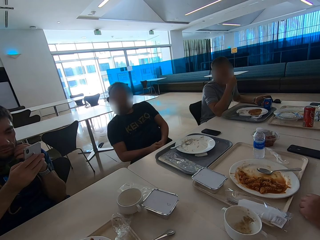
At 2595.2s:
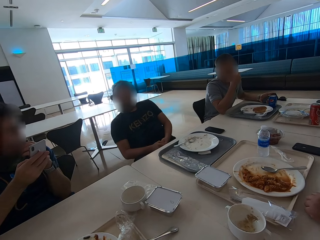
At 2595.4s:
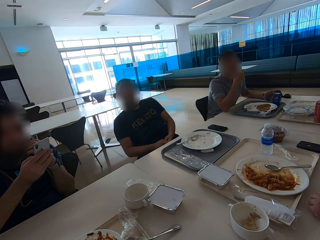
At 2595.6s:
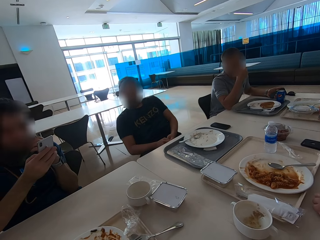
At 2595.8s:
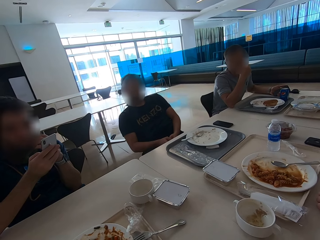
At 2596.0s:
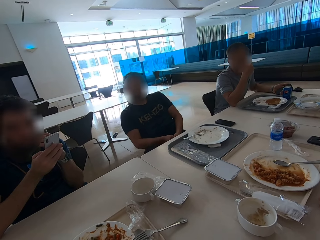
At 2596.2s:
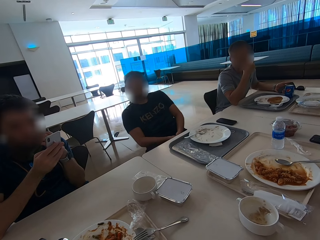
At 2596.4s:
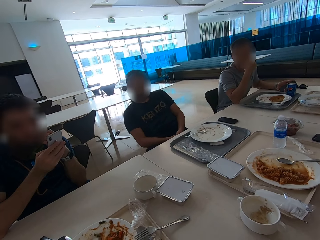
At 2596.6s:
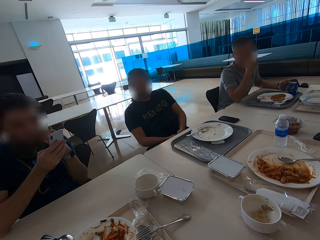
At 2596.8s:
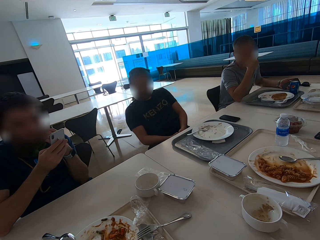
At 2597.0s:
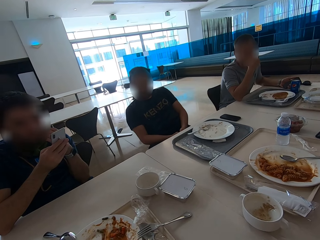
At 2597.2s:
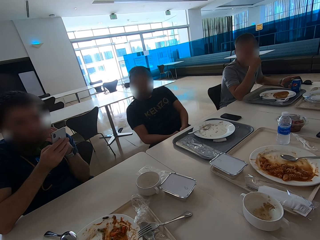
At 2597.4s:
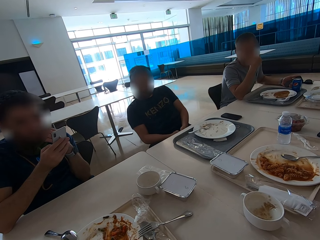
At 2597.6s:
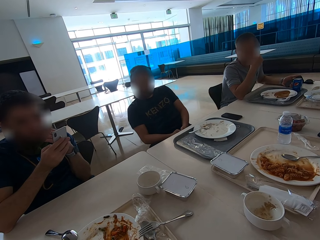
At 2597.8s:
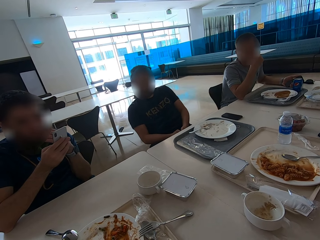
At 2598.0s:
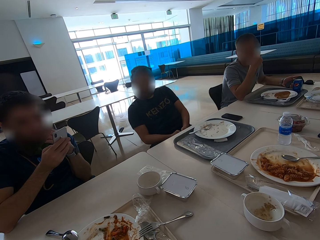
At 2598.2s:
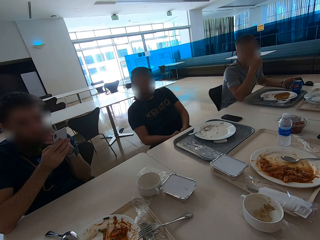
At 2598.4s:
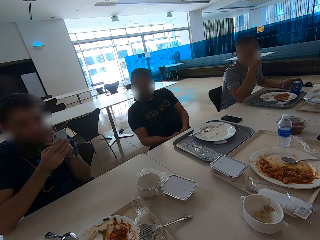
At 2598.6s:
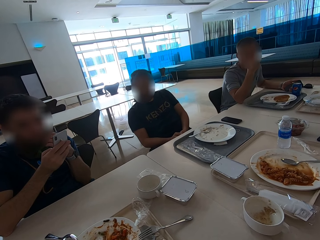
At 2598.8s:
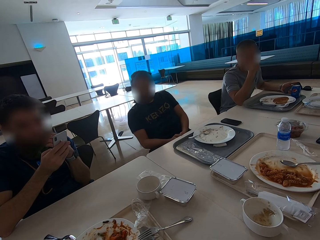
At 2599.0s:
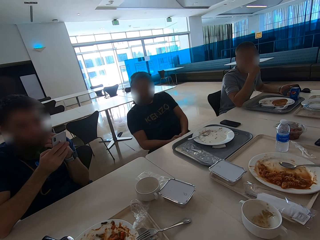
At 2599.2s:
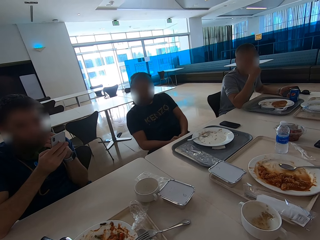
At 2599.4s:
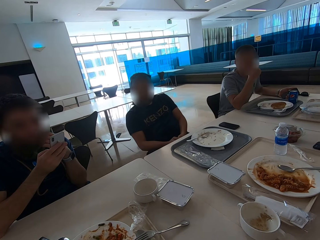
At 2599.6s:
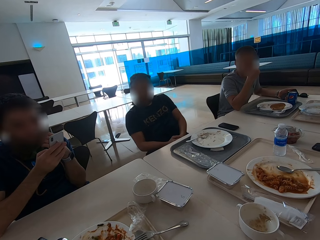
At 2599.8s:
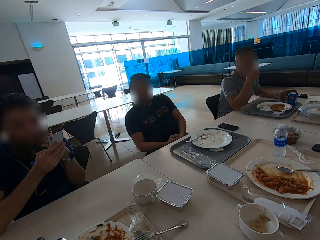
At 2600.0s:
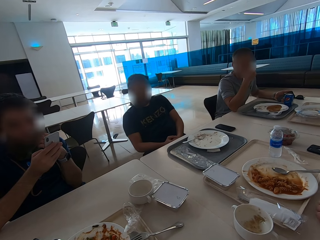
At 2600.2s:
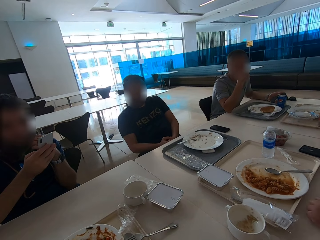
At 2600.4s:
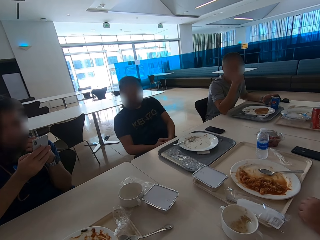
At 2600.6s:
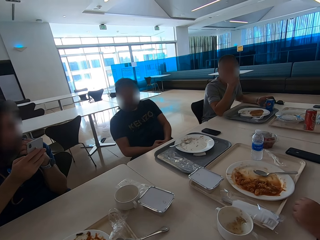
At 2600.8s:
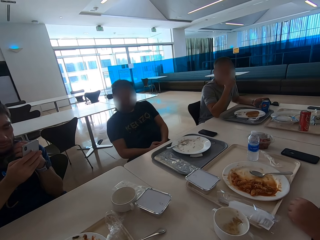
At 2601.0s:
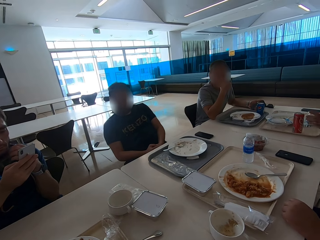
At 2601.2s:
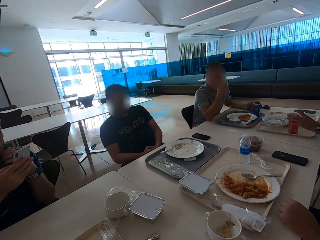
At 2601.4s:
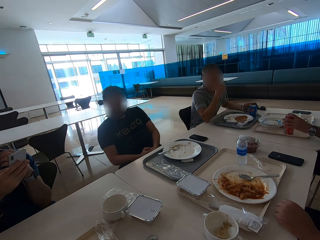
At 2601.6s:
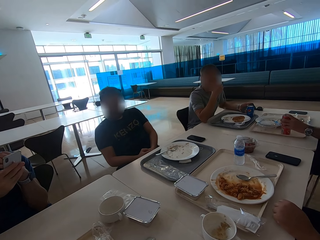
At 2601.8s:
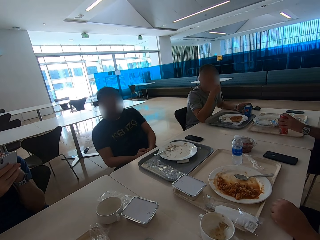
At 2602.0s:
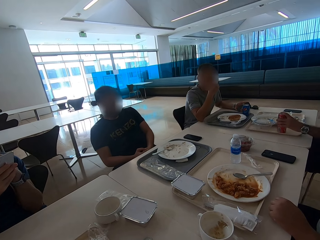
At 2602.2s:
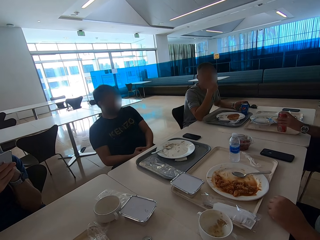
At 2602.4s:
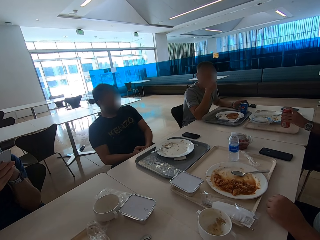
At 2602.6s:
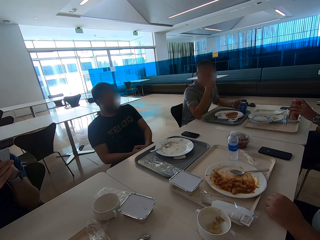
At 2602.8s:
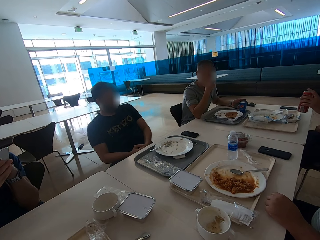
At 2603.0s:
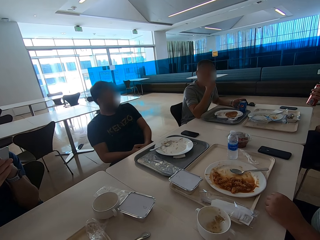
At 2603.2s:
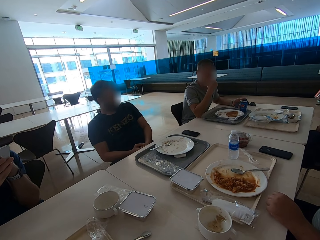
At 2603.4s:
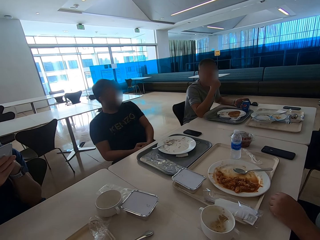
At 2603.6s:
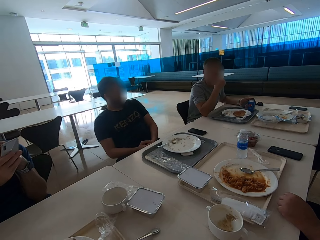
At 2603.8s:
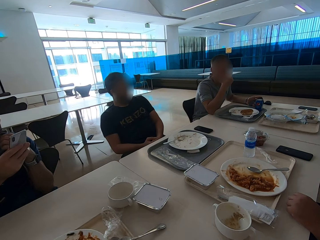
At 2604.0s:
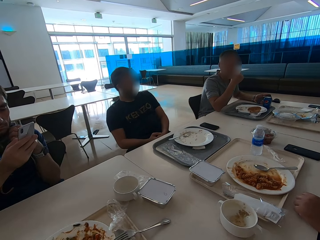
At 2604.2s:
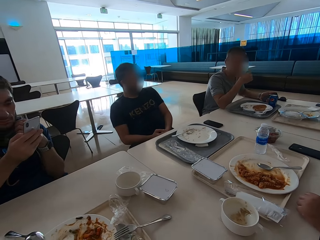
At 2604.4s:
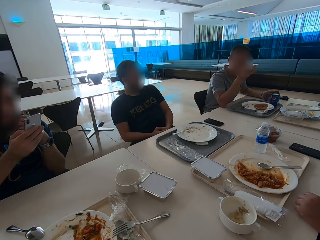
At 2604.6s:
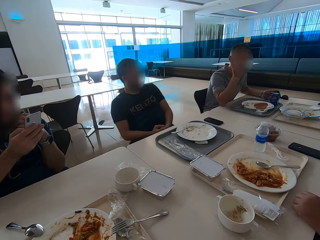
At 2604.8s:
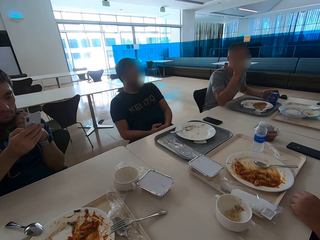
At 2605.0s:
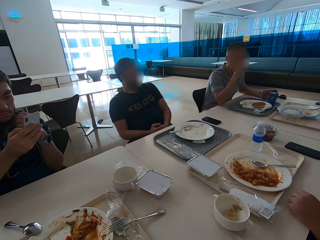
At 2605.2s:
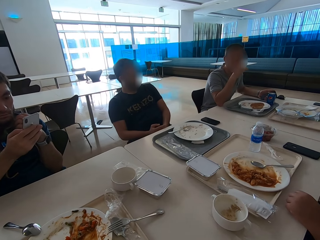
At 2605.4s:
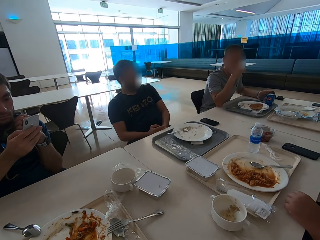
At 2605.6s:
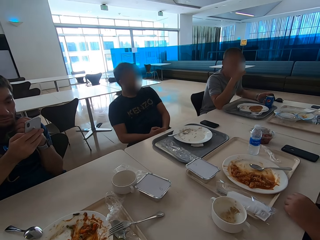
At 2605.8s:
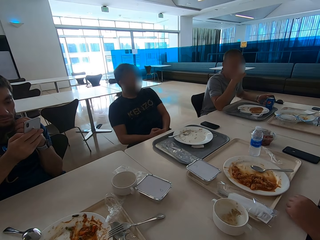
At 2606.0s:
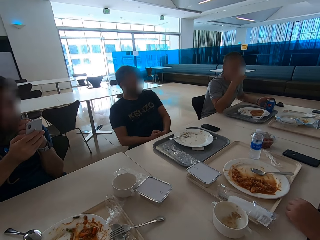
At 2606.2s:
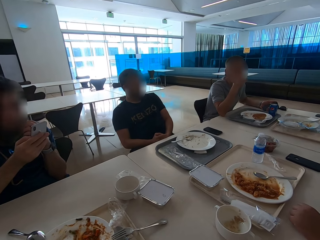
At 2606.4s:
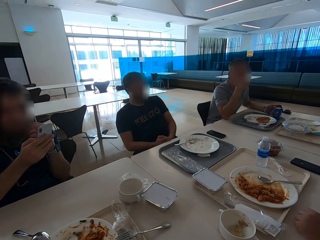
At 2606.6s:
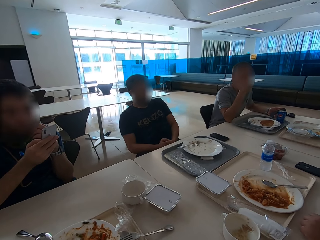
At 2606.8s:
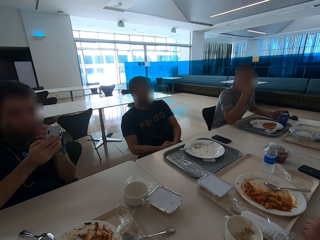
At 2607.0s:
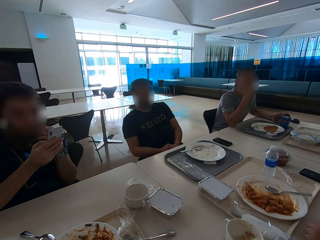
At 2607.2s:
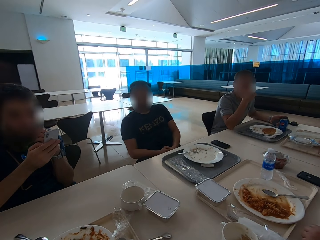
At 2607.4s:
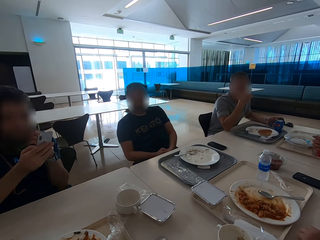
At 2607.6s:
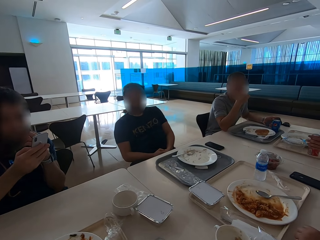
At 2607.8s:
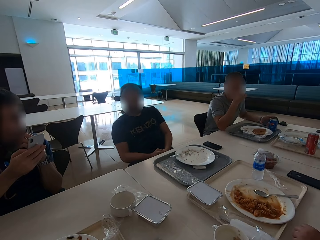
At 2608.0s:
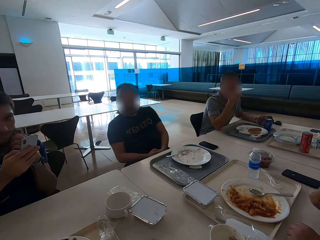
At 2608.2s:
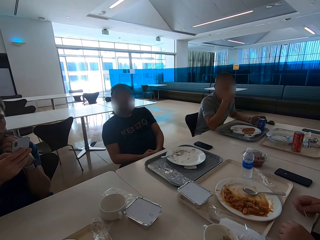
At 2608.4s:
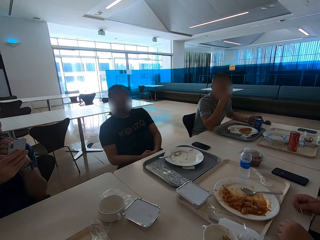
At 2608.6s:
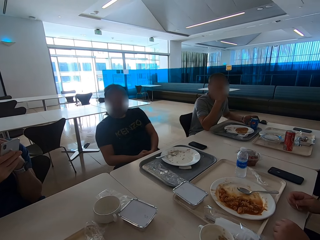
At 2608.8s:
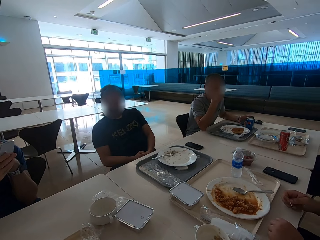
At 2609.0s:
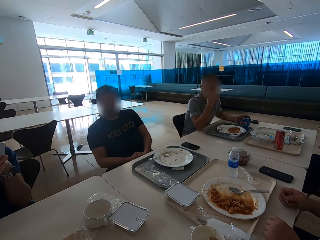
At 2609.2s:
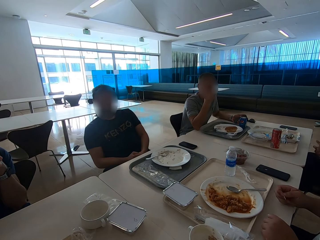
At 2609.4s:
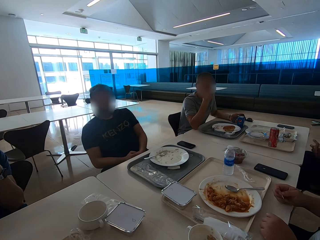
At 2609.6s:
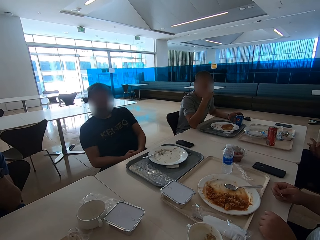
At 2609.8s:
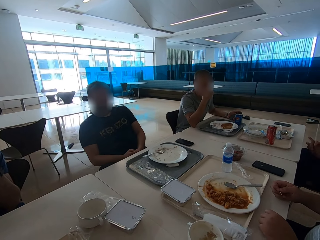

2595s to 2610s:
The camera wearer looks at a person. A man picks up a soda can. Another man speaks with gestures. The first man puts the soda can on the tray.

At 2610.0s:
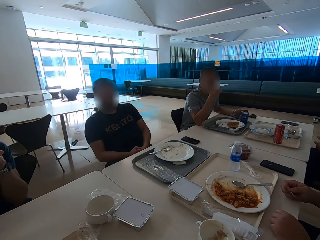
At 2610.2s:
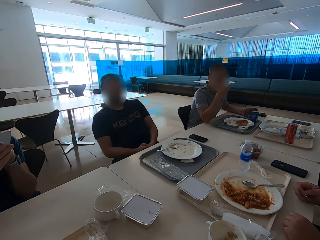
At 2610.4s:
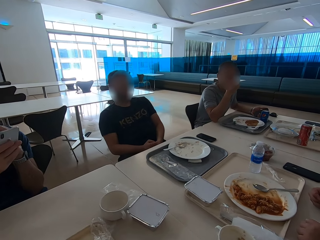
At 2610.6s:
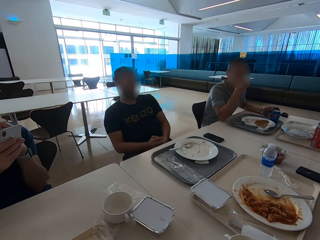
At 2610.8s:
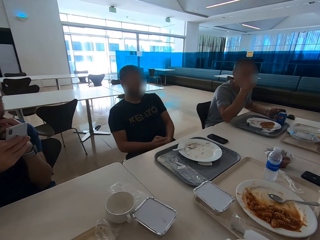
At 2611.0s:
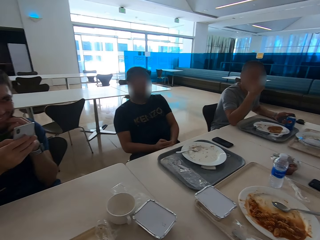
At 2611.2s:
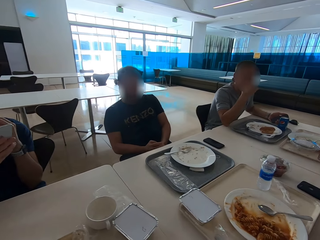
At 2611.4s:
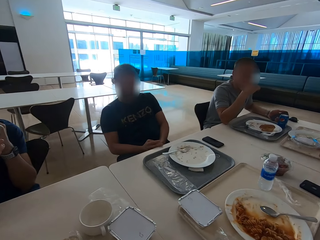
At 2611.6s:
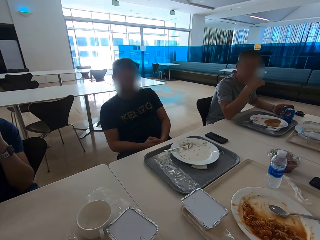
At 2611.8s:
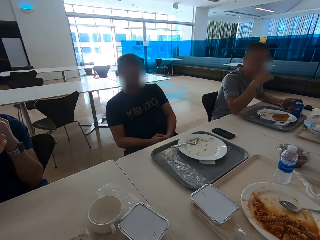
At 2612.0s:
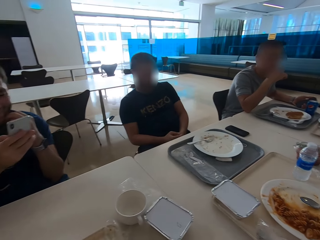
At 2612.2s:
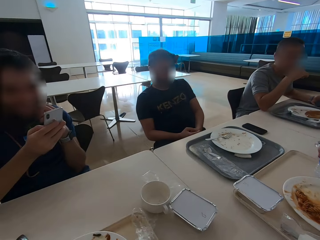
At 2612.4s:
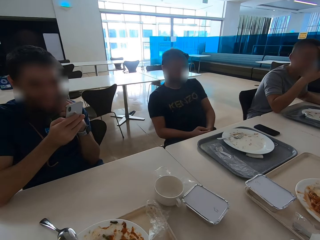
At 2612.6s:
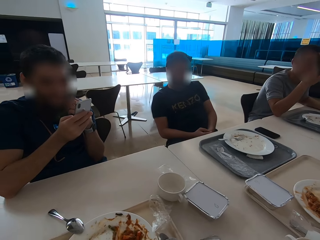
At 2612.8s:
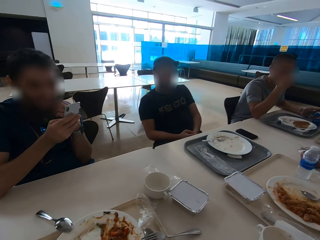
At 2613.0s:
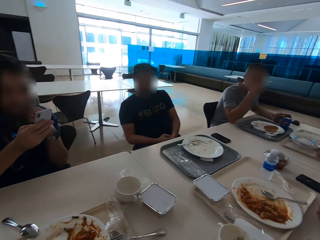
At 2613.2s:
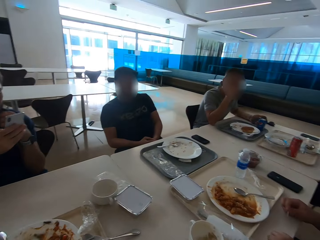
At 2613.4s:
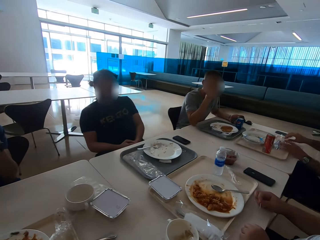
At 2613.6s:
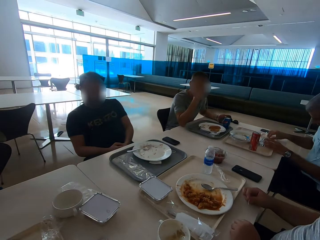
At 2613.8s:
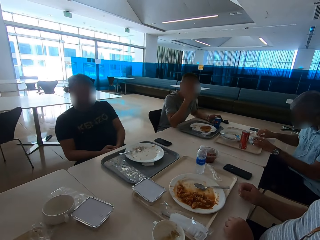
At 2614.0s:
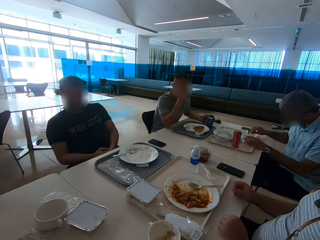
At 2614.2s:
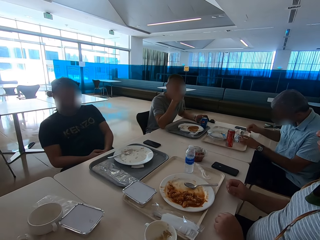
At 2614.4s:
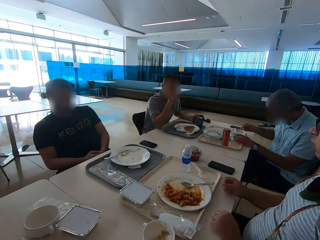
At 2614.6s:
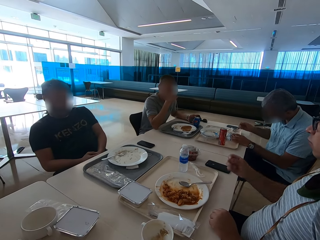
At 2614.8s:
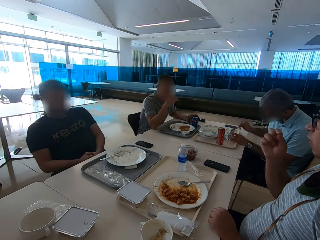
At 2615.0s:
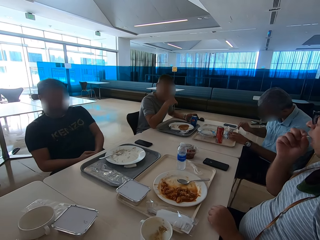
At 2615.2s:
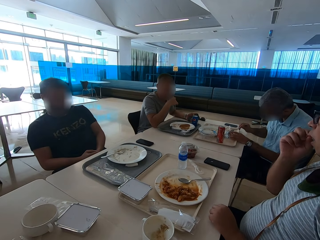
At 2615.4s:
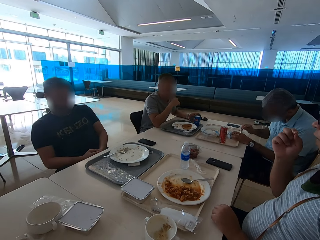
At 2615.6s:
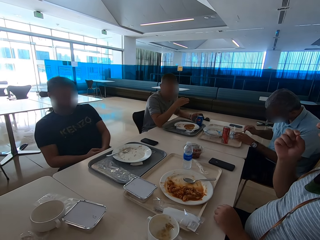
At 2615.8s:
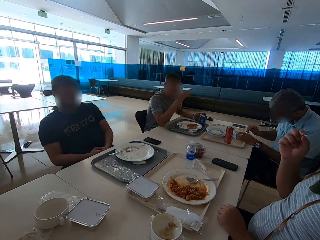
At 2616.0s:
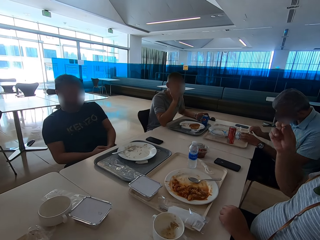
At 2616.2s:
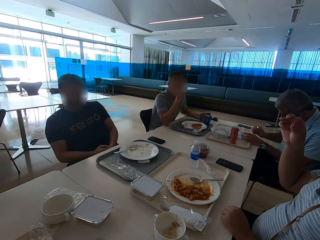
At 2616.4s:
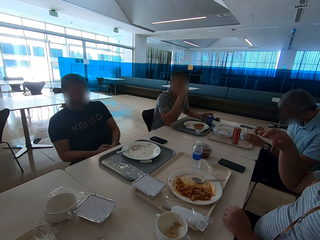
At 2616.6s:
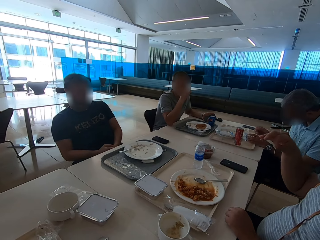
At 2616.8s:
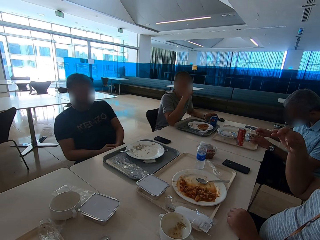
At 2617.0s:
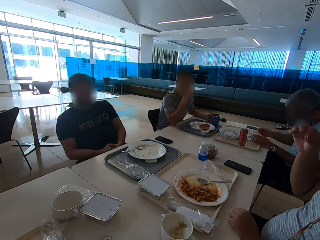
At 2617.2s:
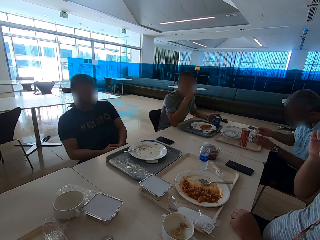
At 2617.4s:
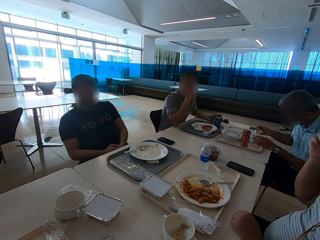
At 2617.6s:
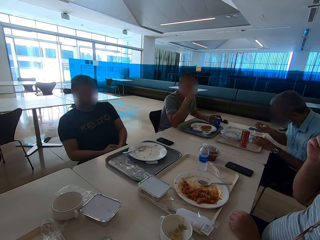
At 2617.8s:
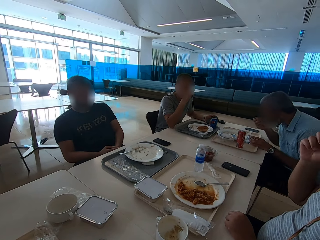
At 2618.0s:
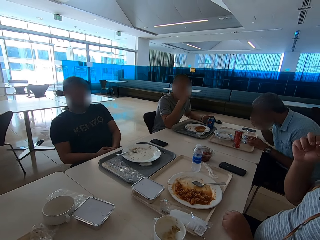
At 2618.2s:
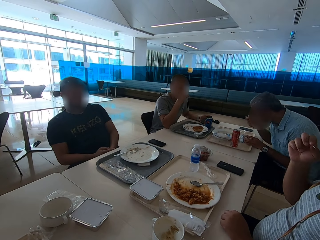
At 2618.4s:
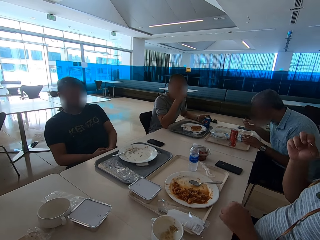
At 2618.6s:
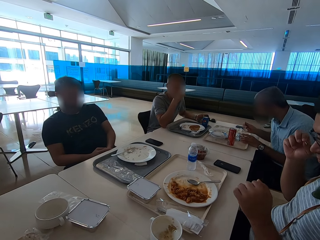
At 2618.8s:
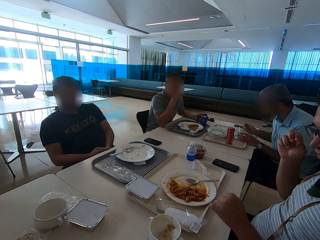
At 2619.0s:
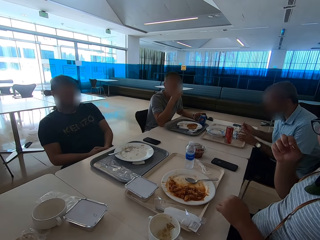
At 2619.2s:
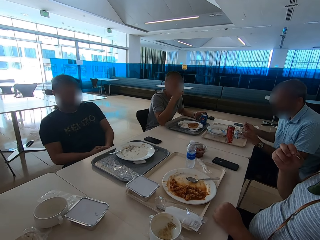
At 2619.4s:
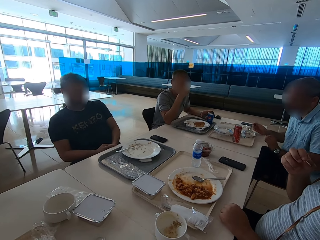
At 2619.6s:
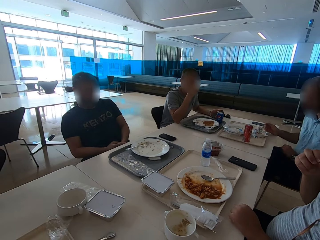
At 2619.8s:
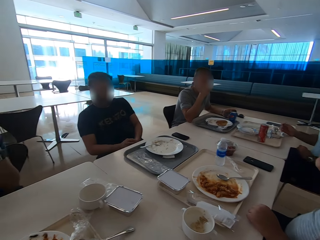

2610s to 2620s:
A man speaks with gestures. Another man eats.
